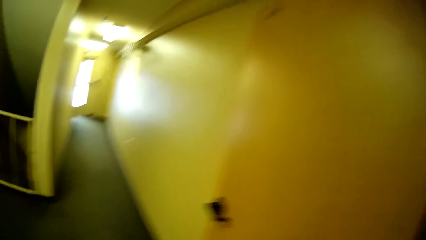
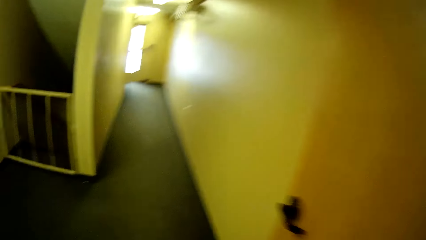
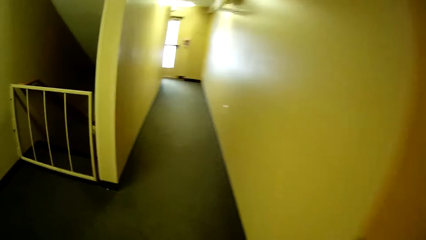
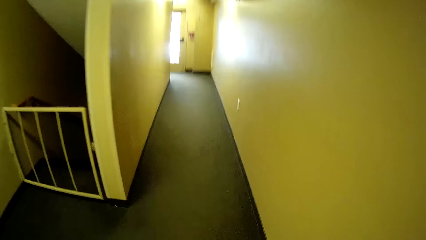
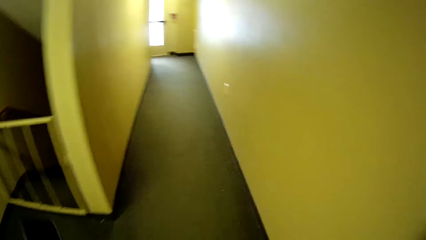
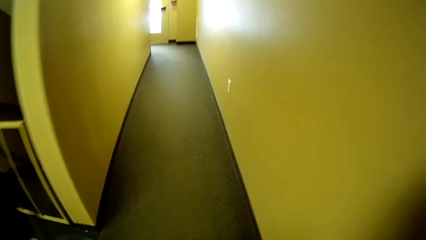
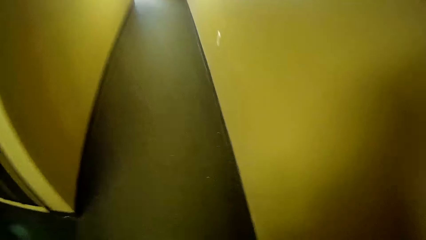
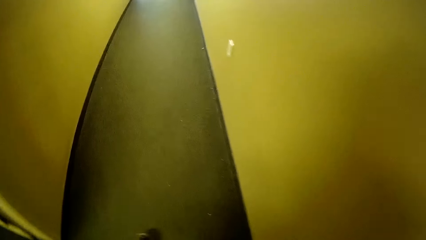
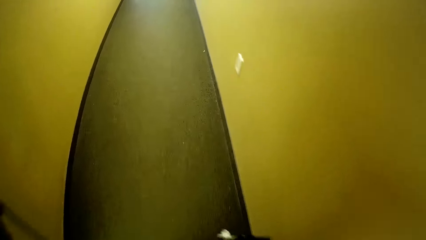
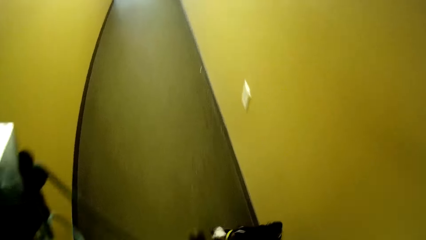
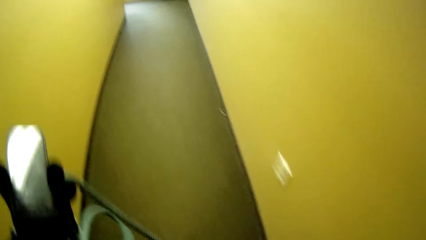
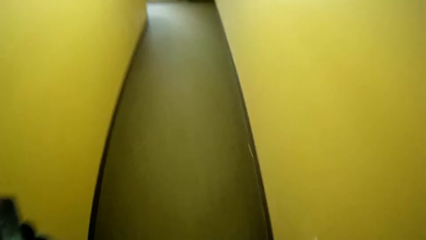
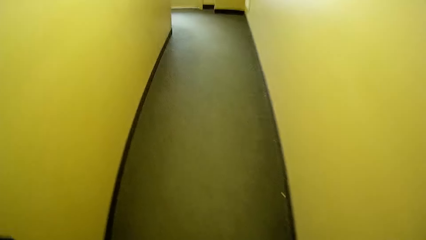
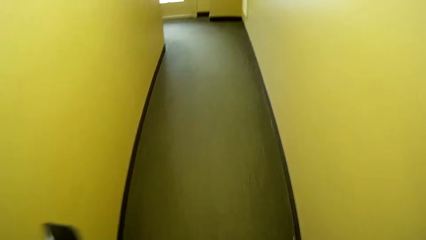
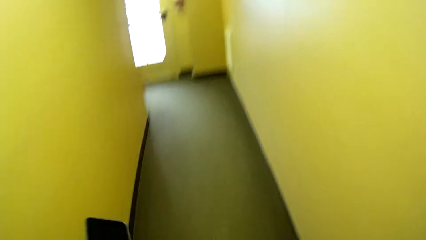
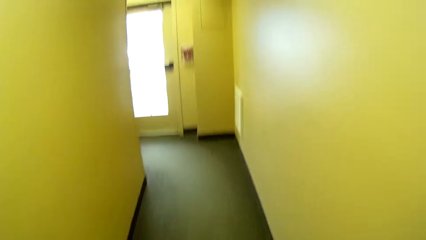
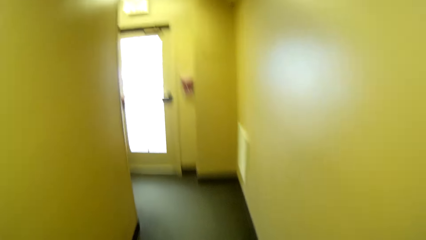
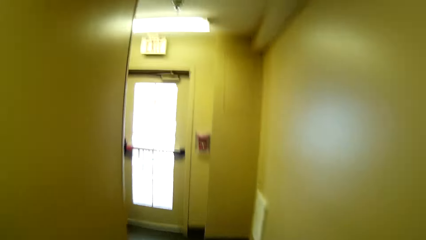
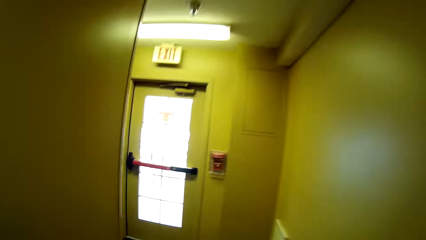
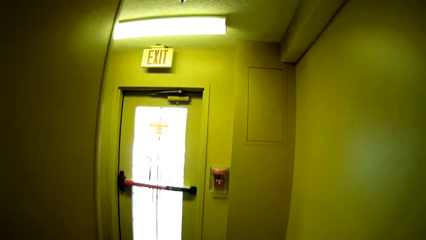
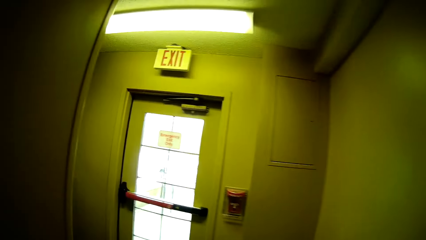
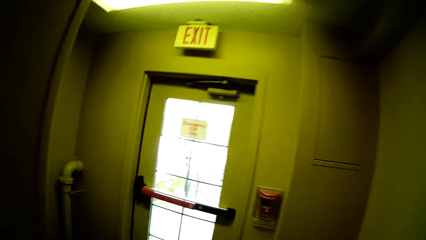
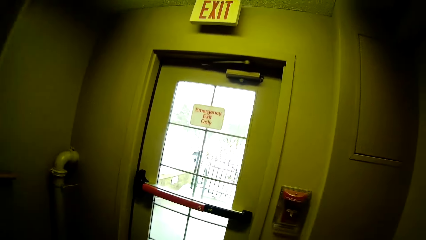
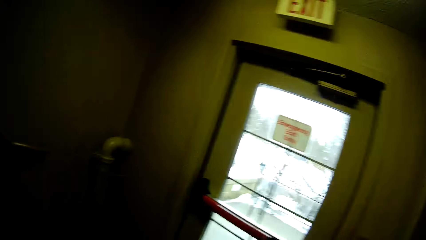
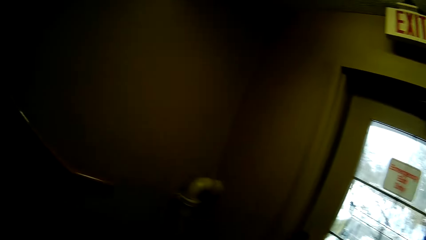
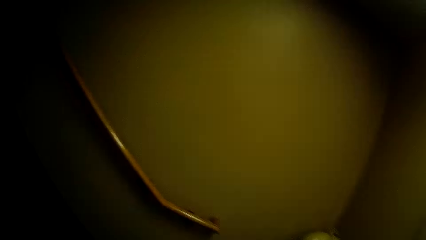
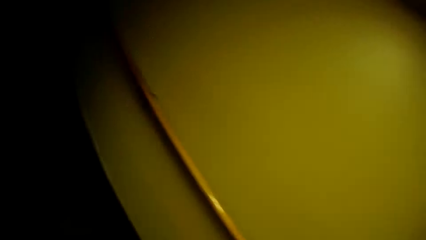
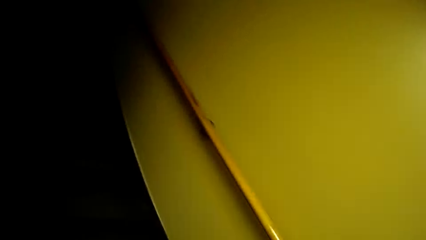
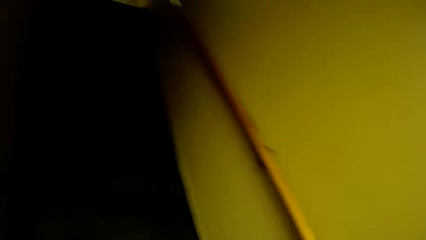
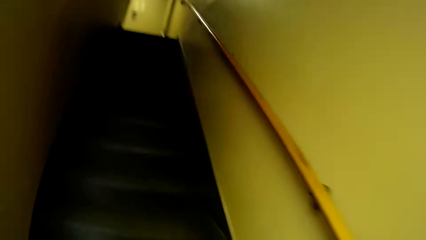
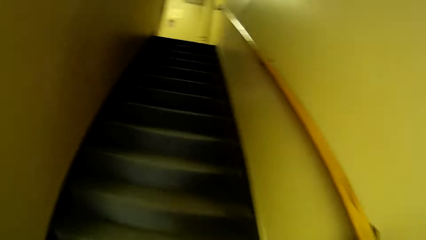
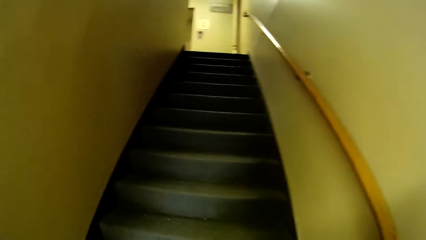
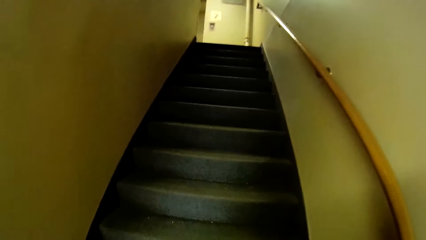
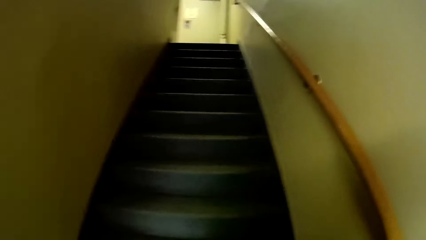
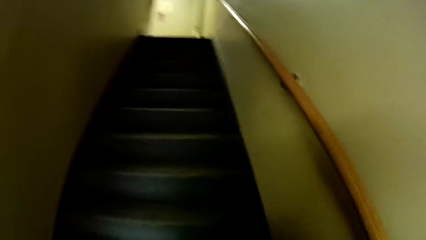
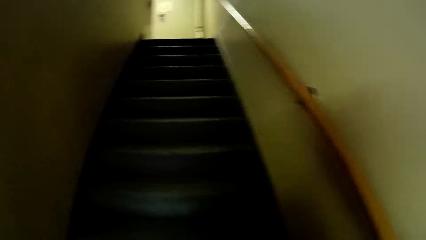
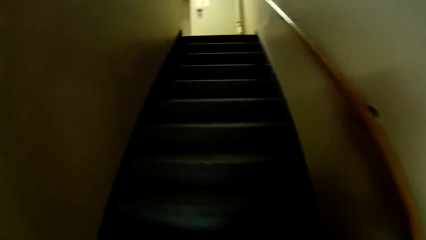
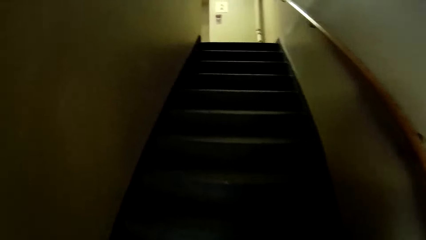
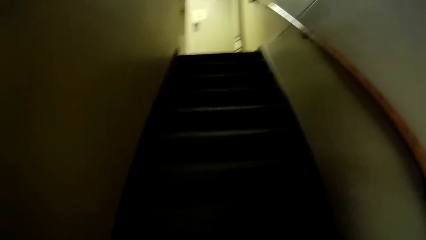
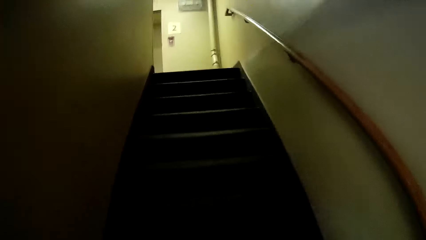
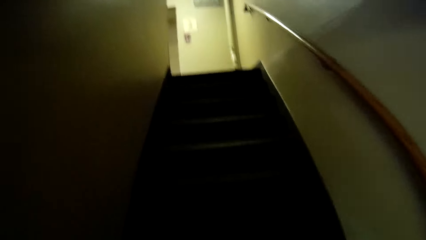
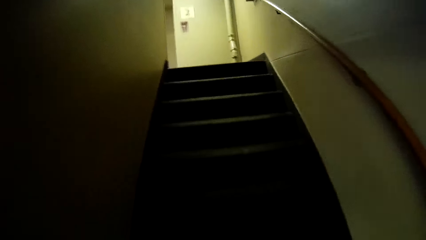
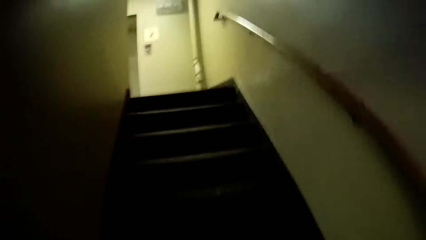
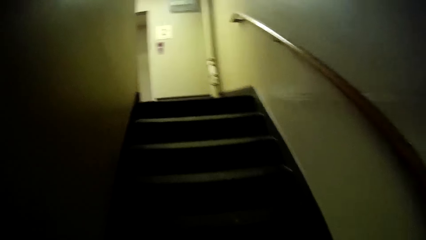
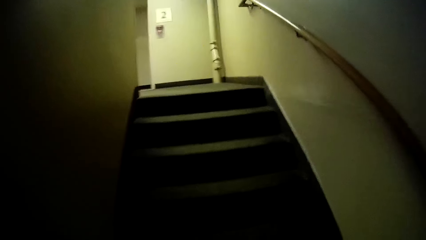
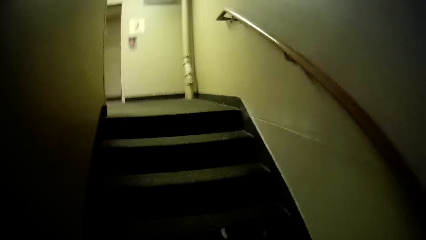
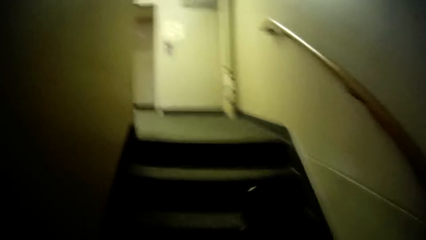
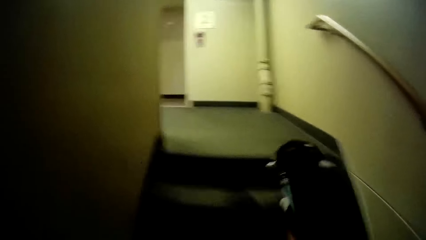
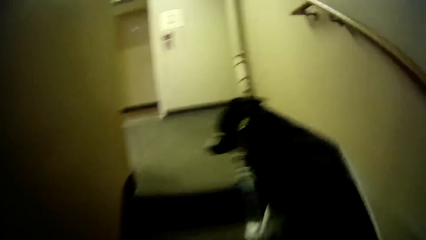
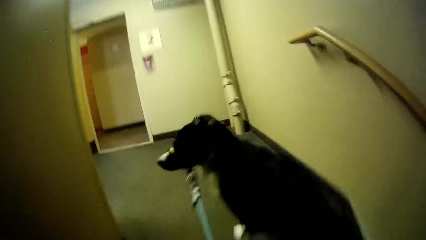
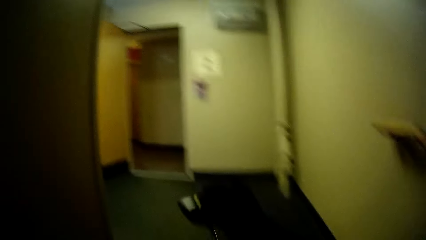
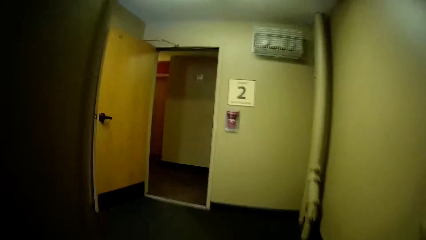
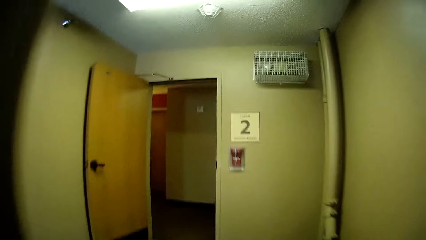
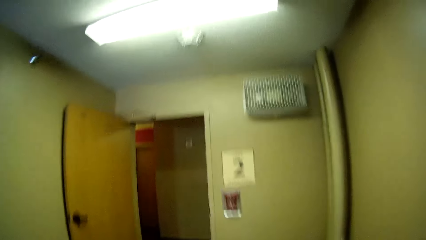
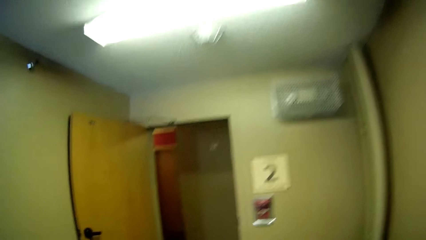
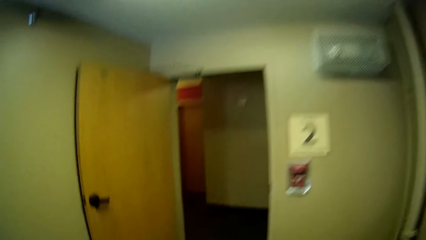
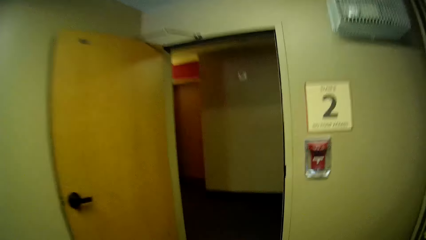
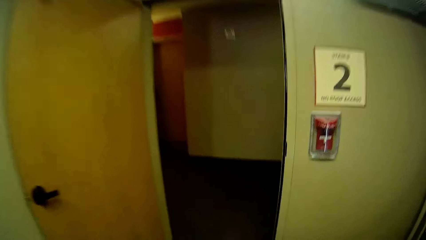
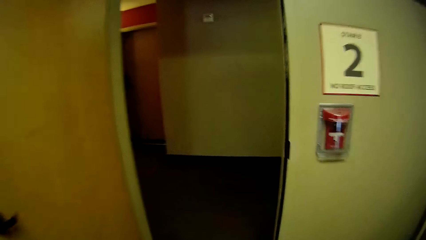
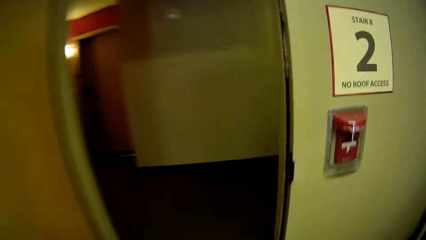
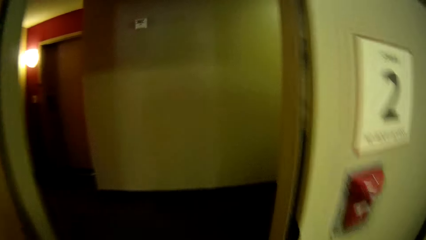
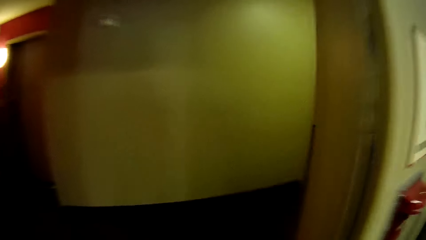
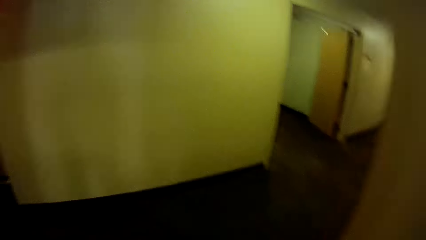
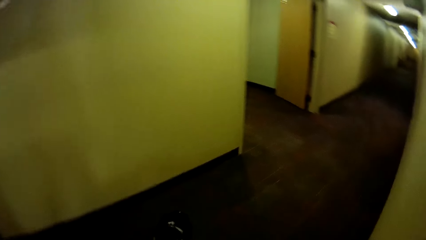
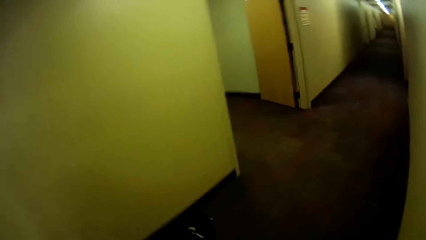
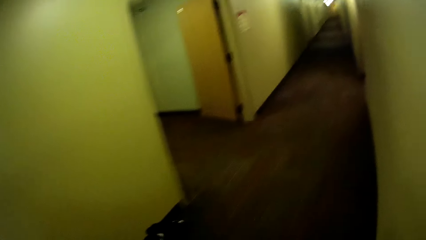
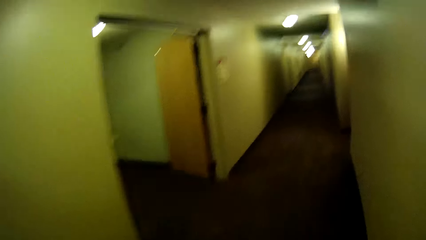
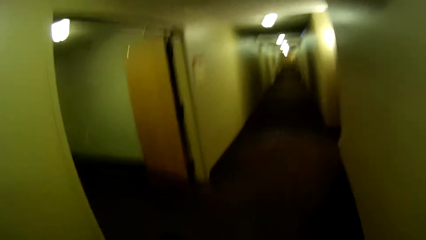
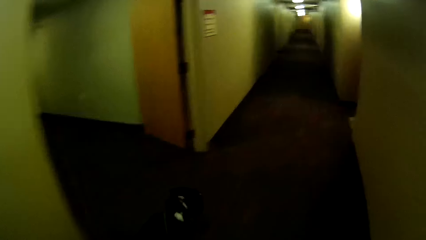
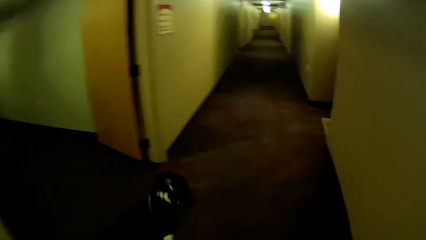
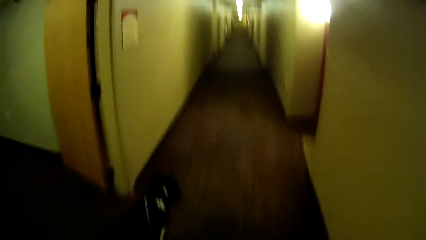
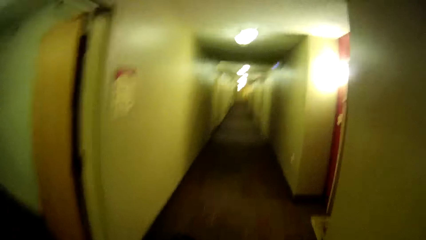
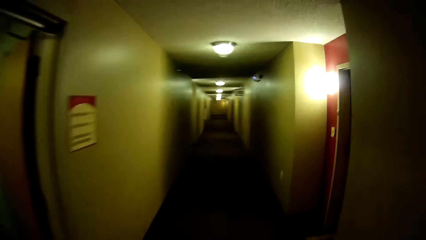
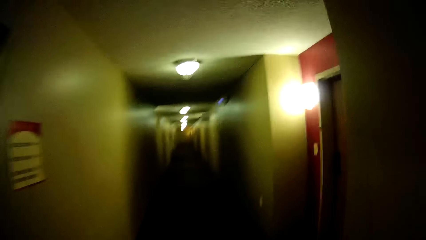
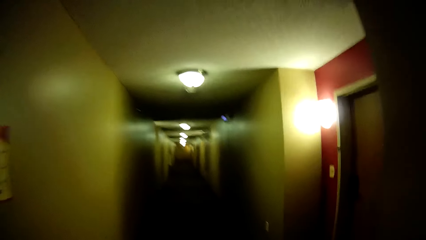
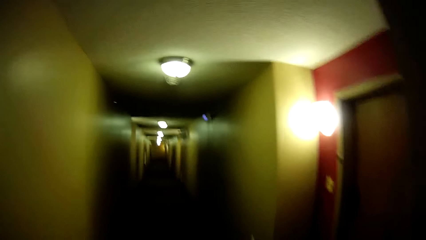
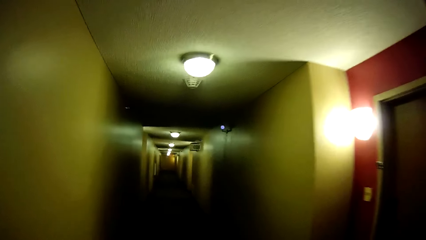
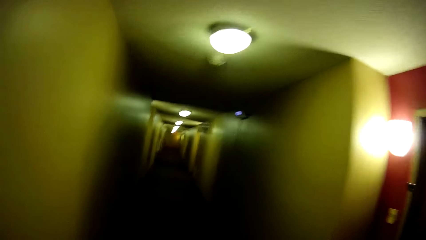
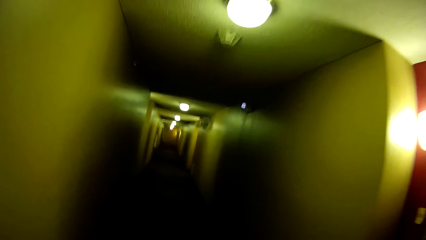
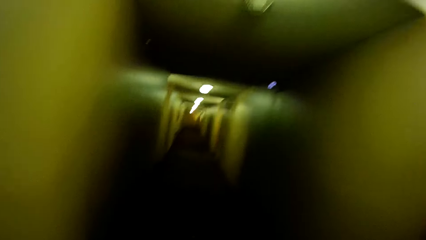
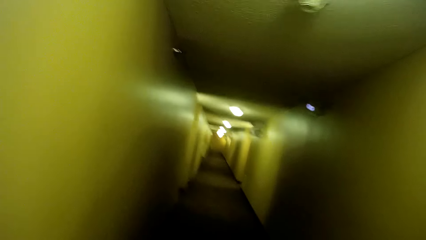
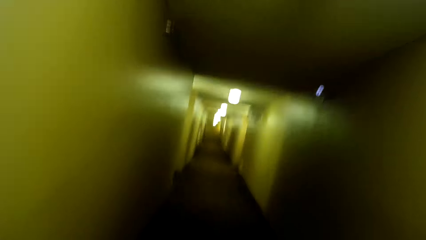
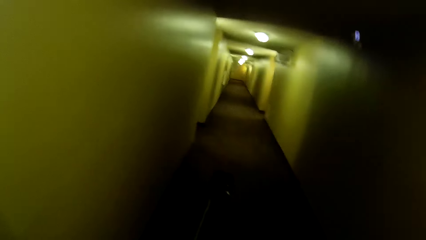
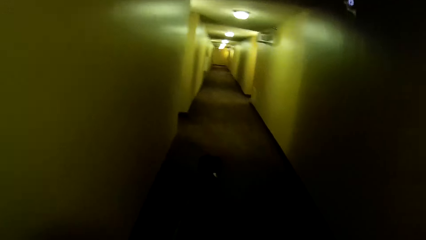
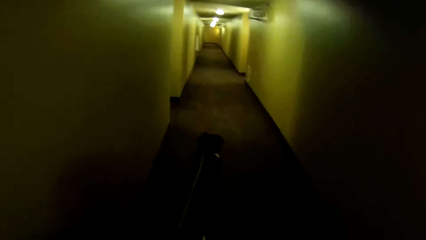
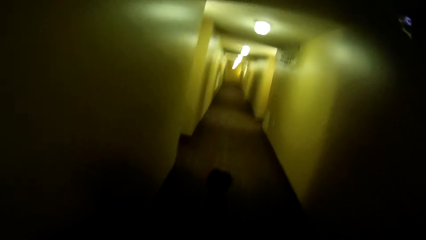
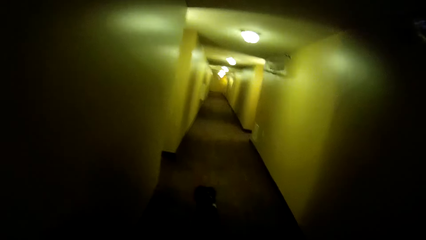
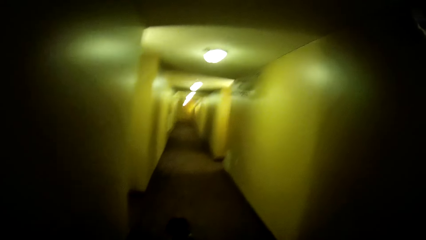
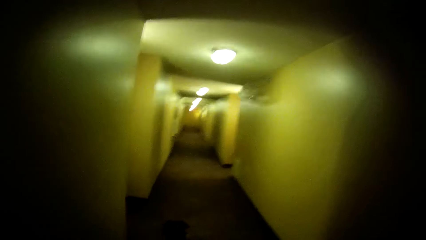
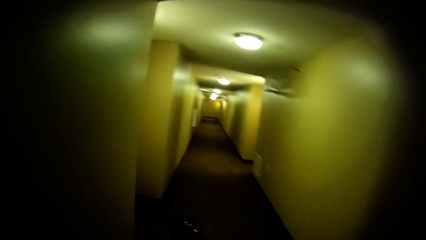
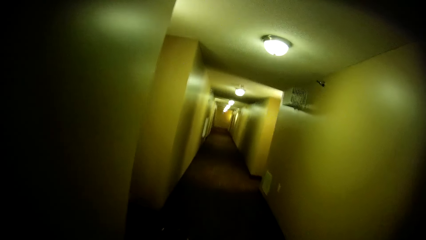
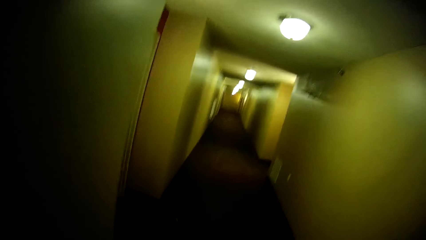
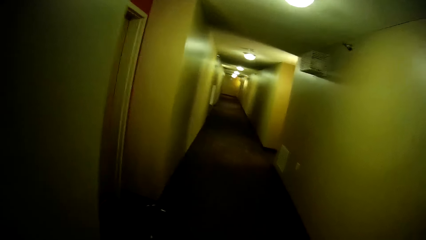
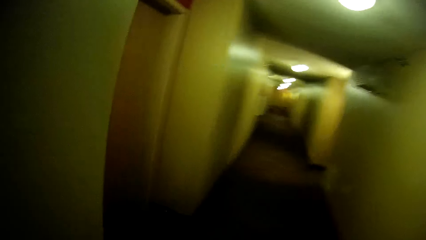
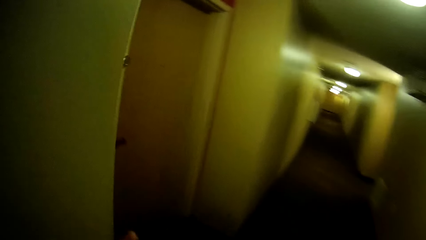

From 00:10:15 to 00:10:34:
The camera wearer climbs the stairs. They walk around.
